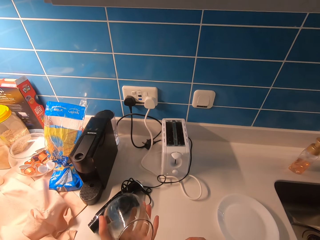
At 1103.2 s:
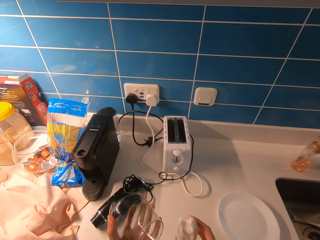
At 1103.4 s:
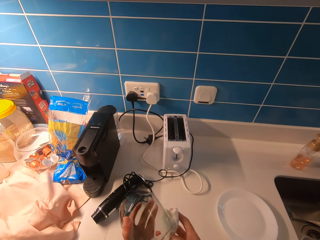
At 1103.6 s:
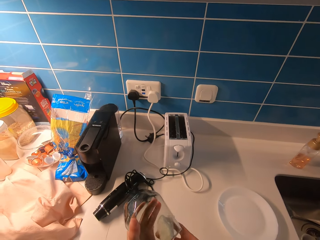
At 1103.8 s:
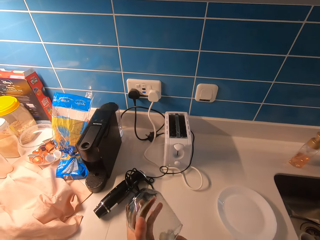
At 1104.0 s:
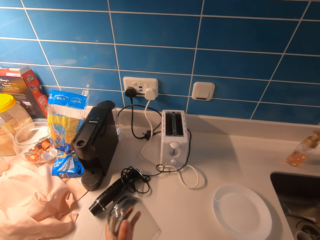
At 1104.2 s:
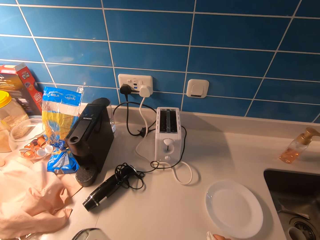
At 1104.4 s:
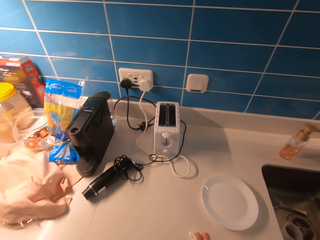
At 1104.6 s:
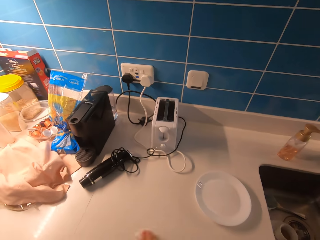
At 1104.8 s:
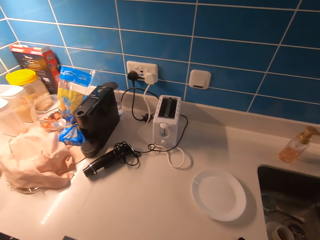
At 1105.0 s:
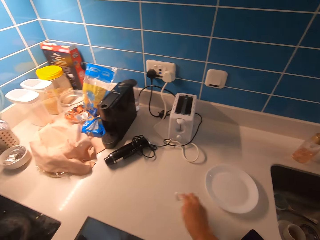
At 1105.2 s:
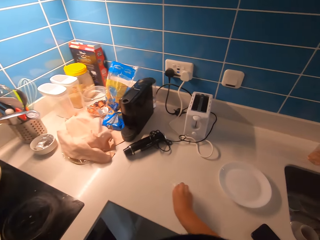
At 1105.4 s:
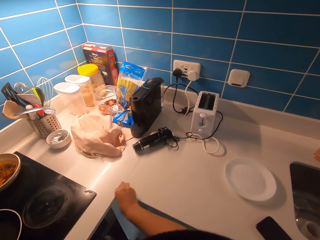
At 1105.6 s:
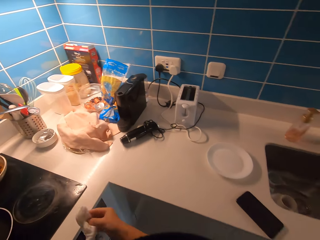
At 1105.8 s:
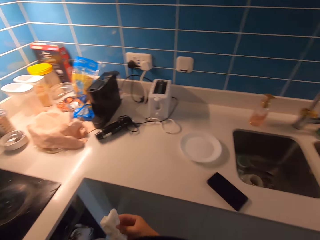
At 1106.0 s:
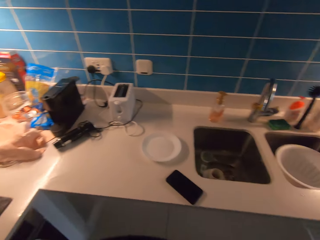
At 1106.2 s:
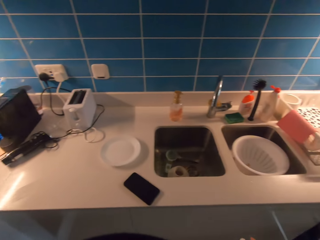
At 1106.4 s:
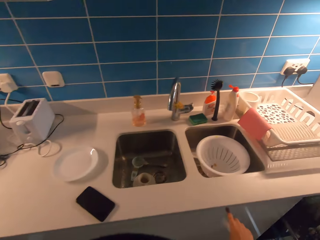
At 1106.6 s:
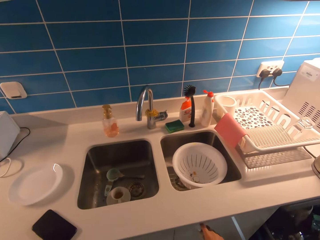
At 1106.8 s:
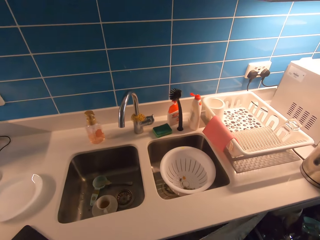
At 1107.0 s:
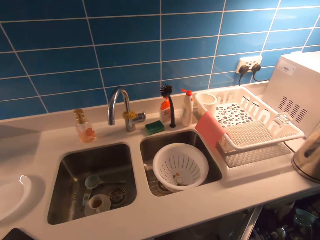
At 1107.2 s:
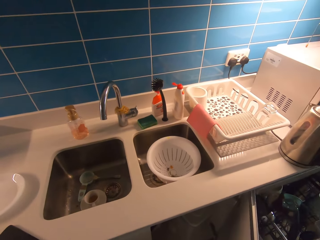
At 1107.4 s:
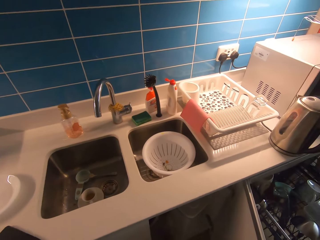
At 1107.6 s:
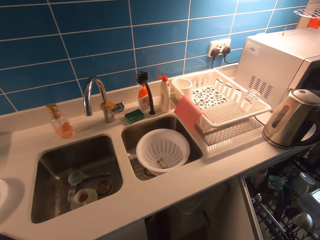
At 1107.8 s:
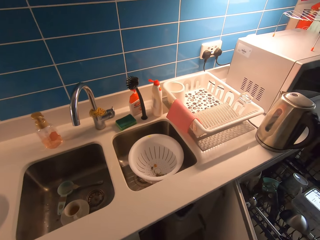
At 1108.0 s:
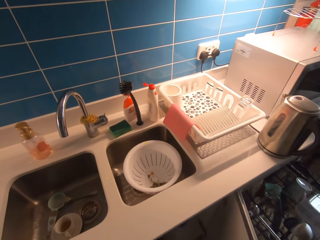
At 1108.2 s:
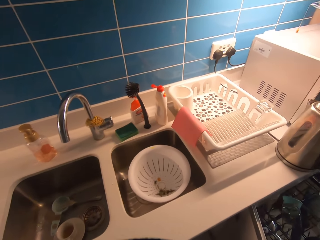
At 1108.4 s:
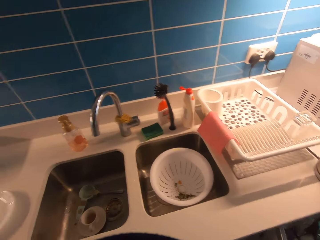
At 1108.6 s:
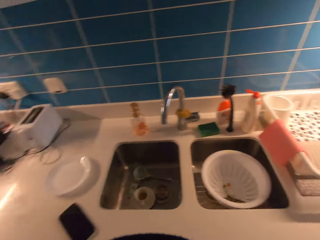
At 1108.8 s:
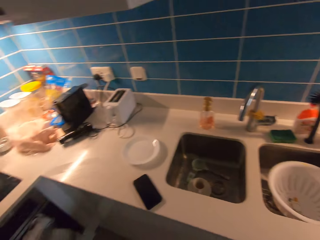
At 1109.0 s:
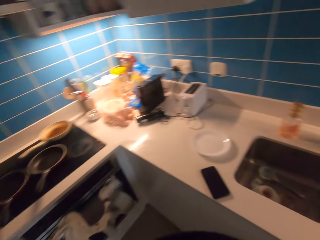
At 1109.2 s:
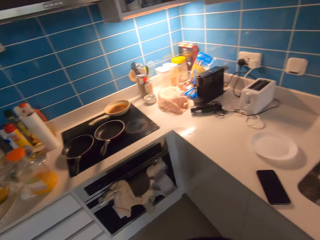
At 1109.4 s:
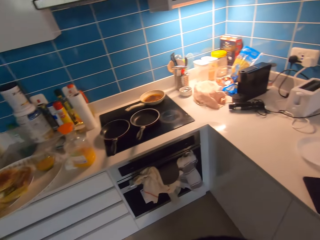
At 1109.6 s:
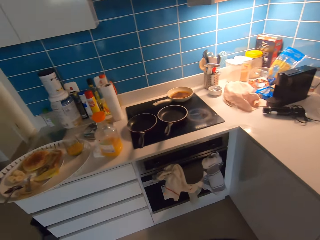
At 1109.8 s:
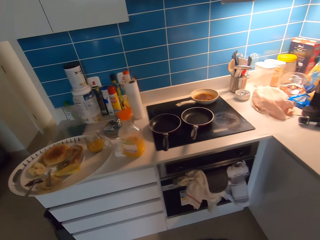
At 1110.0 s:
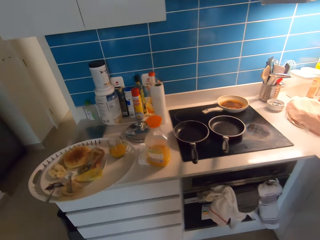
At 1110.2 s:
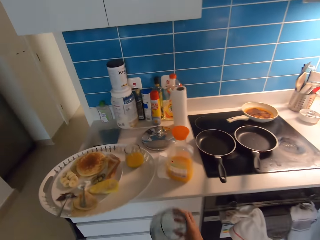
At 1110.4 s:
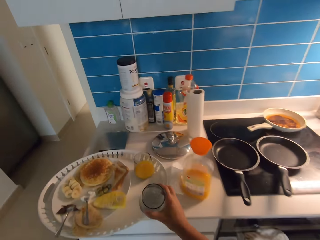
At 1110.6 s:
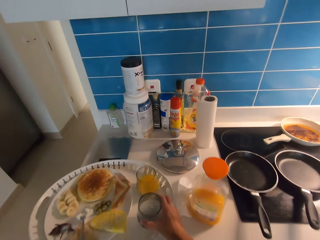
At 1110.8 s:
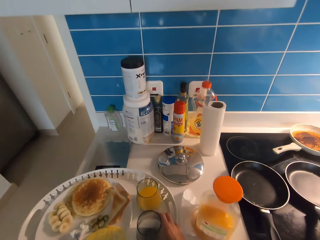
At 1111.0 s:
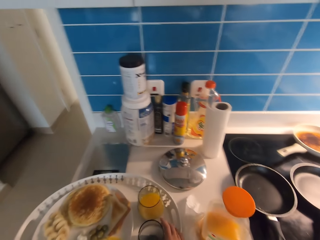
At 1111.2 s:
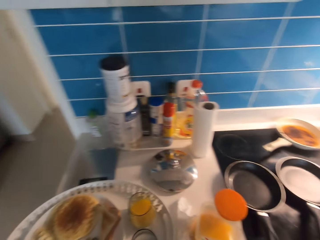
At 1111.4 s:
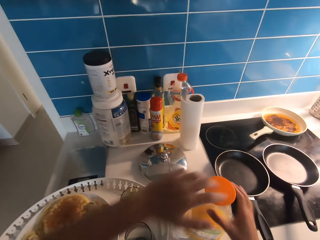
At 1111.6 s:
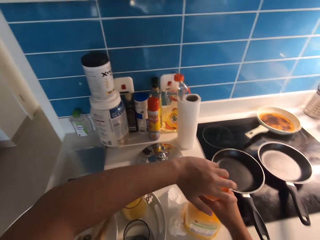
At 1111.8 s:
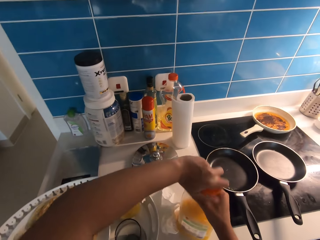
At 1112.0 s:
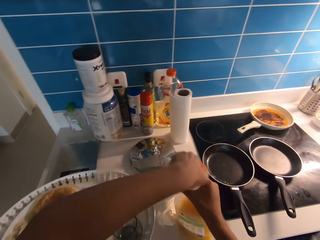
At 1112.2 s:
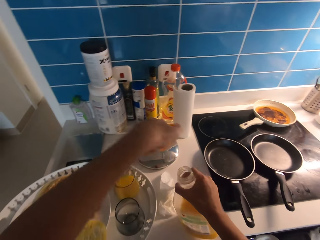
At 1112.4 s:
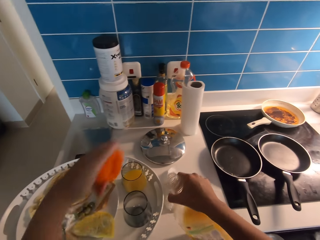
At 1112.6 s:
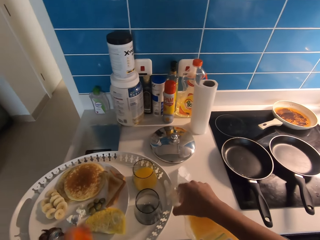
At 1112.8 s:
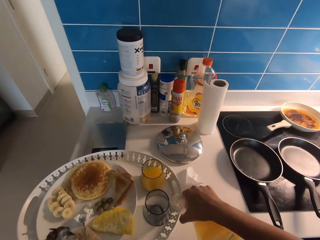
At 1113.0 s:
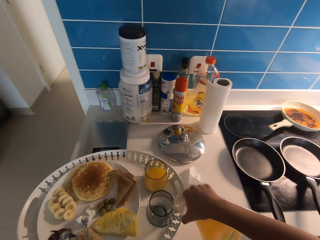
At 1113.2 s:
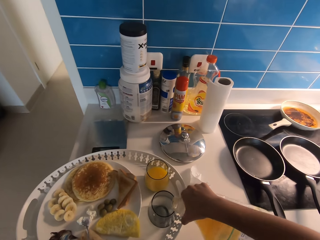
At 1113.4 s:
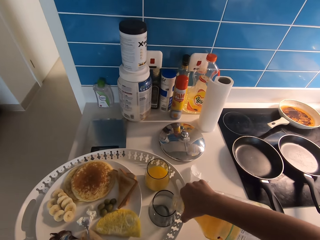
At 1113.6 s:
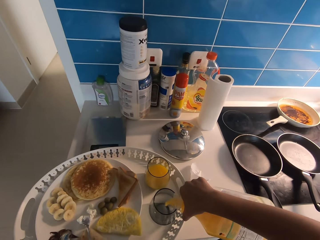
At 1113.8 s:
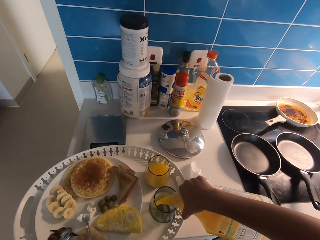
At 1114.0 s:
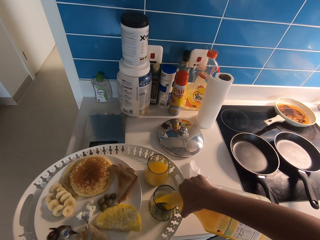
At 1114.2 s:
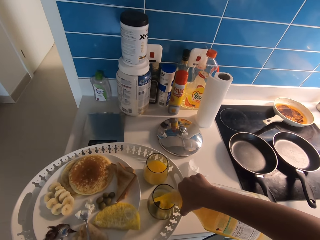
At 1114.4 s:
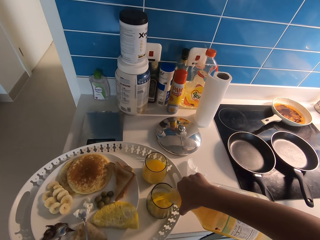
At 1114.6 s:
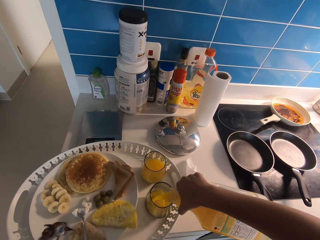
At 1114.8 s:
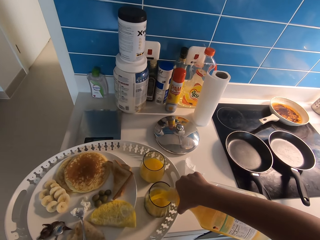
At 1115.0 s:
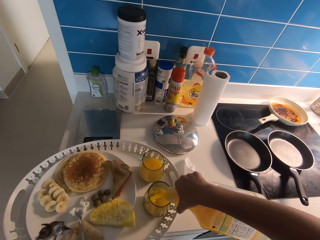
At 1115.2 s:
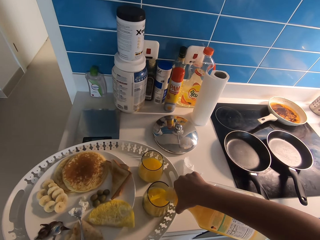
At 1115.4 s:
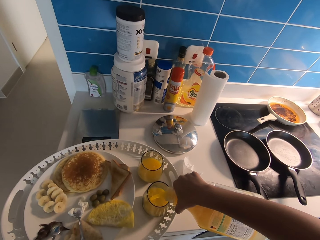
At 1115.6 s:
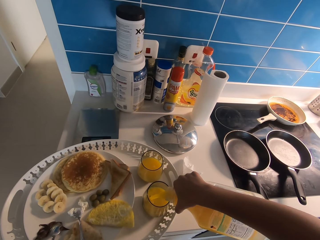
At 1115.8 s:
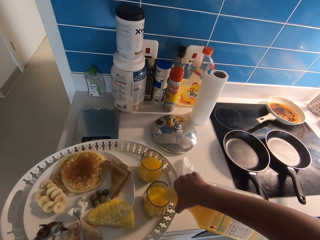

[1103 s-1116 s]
The camera wearer cleans the kitchen countertop with tissue paper. They open a kitchen cabinet. They walk in the kitchen. They drop the glass cup on a tray. They open a juice bottle. They pour juice in the glass cup.

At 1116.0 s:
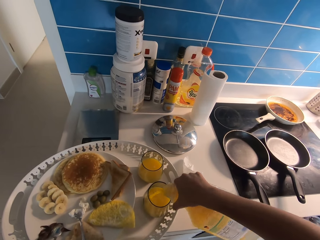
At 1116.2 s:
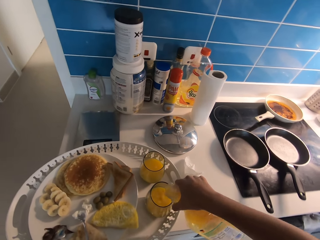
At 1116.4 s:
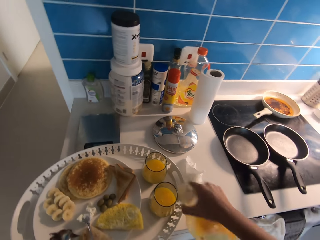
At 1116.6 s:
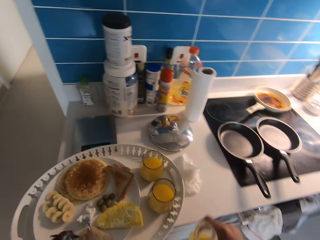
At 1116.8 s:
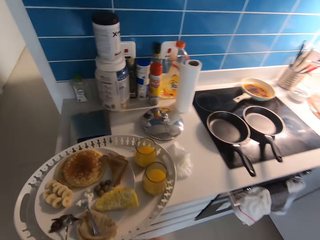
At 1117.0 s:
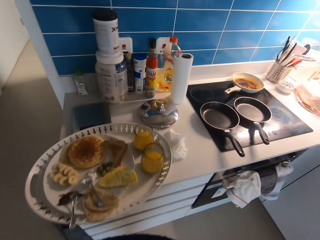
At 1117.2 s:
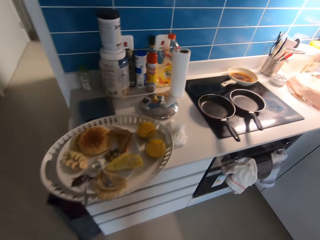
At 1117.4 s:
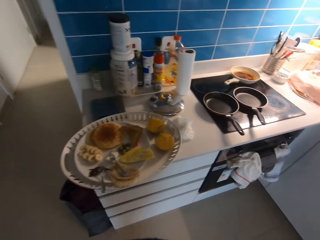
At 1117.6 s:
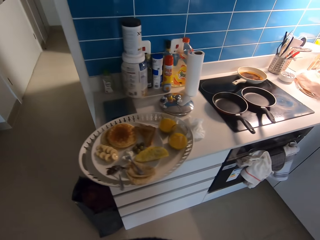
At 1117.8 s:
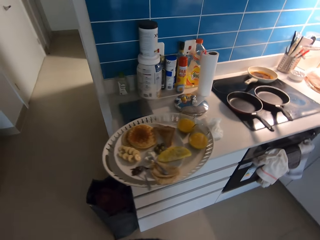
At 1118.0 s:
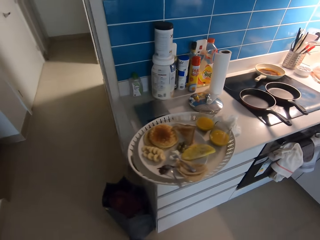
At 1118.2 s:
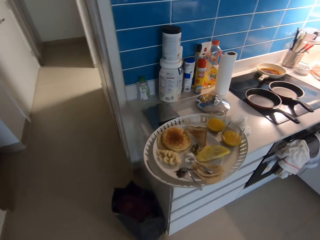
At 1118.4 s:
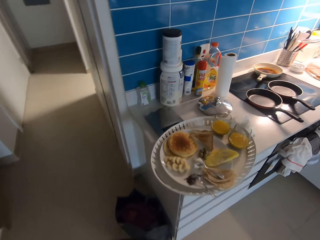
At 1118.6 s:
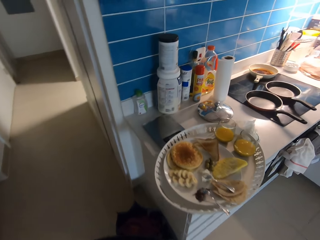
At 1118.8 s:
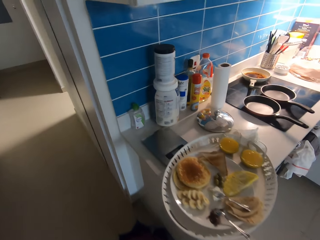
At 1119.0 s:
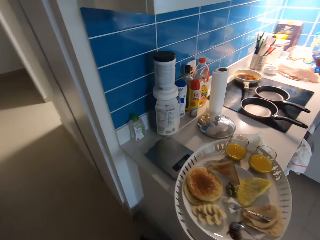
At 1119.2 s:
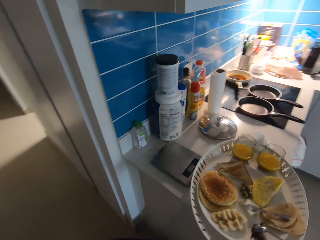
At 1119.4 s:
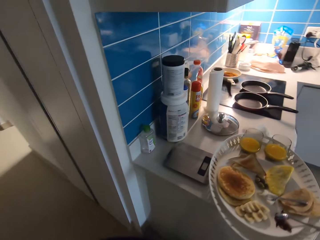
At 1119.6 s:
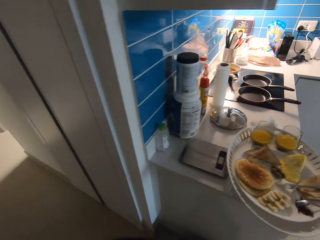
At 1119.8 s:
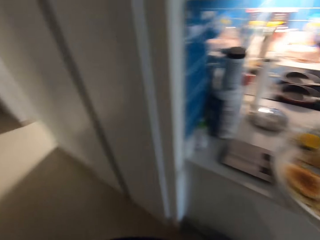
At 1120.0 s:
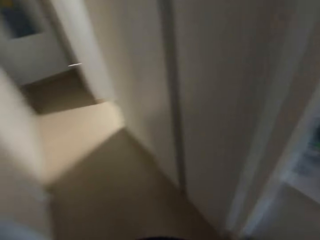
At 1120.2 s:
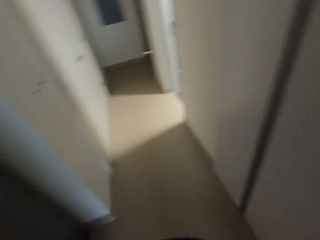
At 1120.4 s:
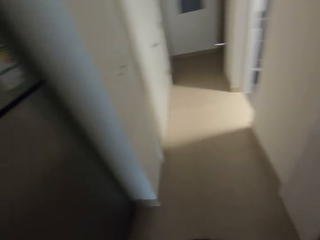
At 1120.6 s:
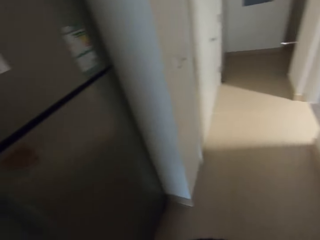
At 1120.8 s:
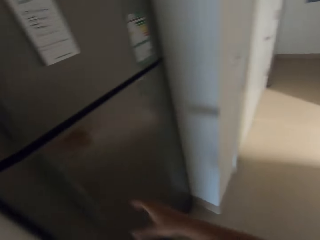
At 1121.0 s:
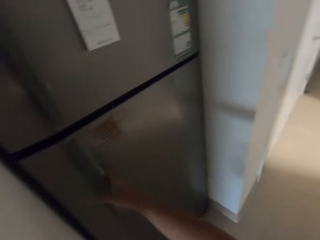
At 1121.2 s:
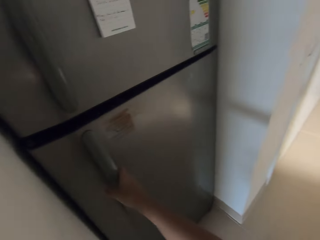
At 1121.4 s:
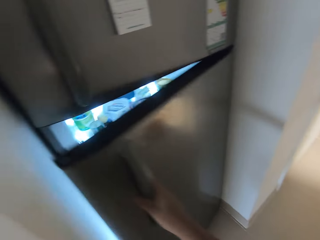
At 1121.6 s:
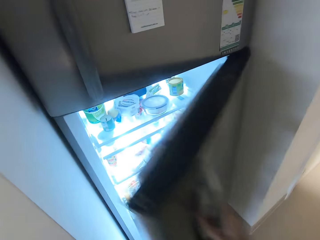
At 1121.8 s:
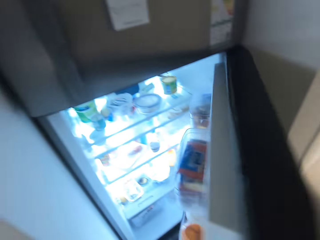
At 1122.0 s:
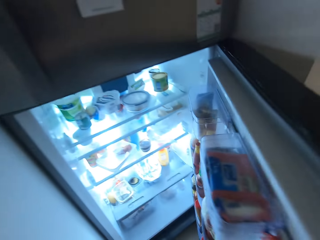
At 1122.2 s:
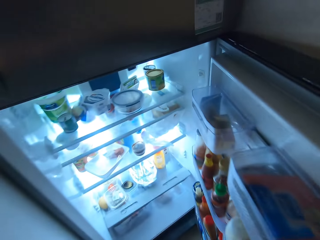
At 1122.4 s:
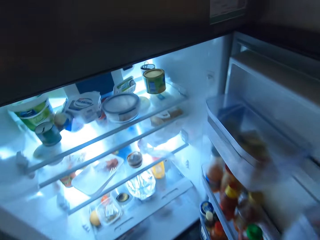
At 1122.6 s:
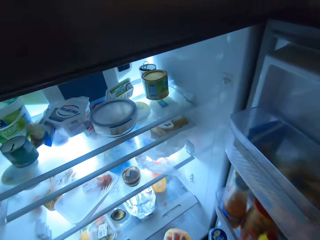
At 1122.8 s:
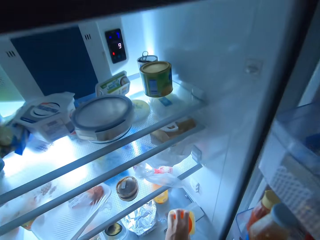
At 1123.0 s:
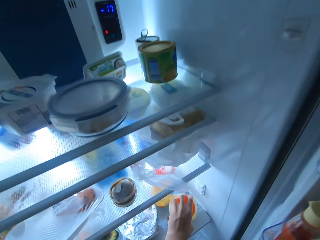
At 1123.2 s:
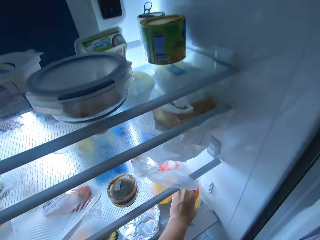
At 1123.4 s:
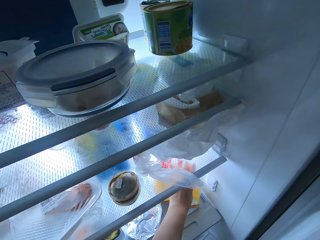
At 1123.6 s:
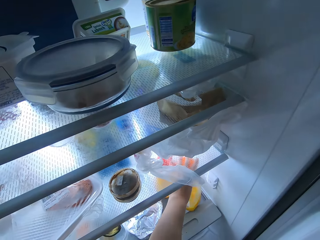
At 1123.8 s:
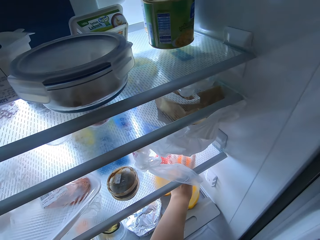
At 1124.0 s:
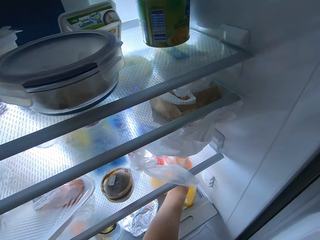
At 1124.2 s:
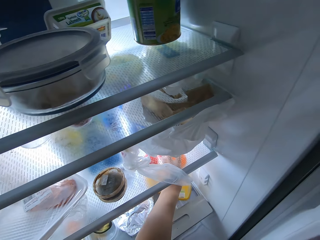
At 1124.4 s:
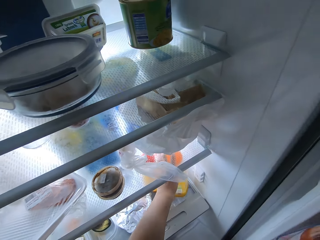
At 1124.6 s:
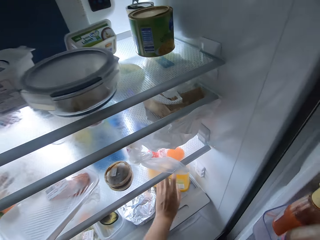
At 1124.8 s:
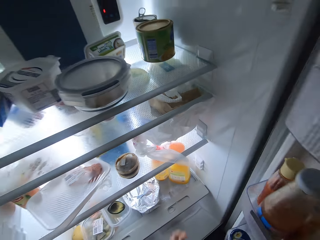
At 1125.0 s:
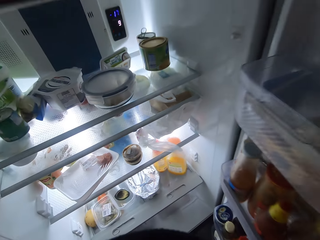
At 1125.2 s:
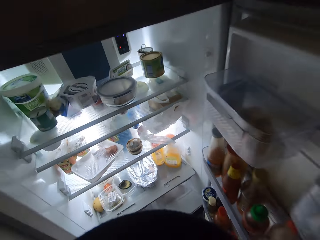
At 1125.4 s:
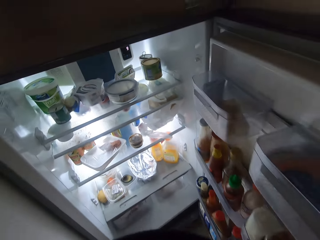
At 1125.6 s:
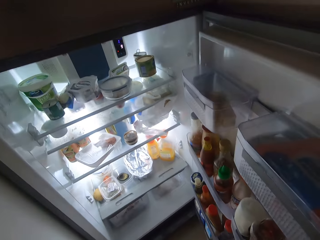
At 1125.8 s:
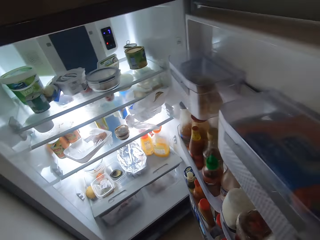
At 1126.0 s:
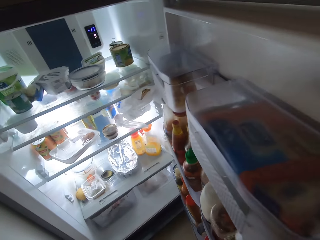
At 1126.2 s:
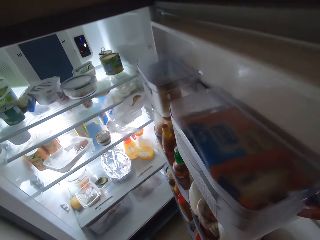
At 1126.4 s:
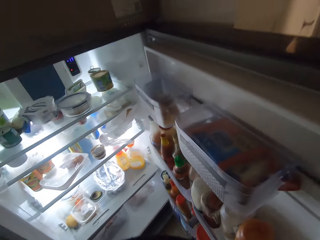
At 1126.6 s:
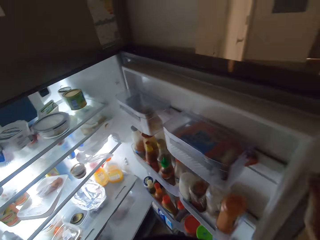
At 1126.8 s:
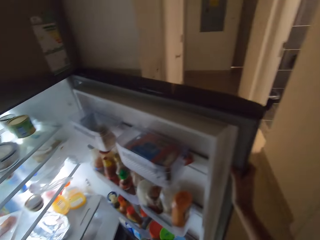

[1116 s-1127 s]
The camera wearer walks in the kitchen. They open the door of a fridge. They place the juice bottle into the fridge.
